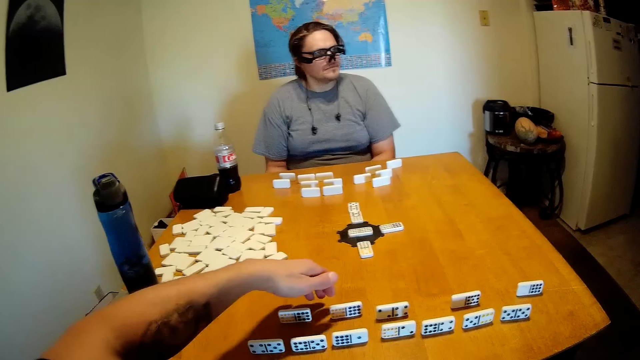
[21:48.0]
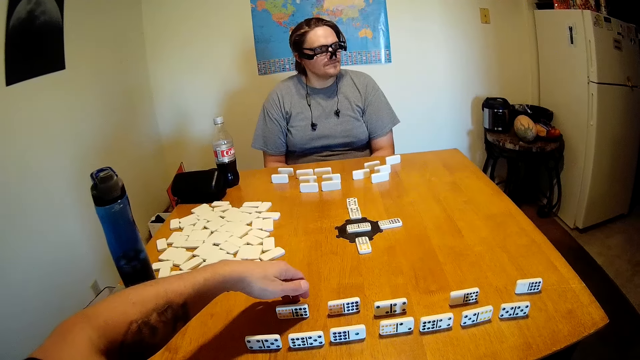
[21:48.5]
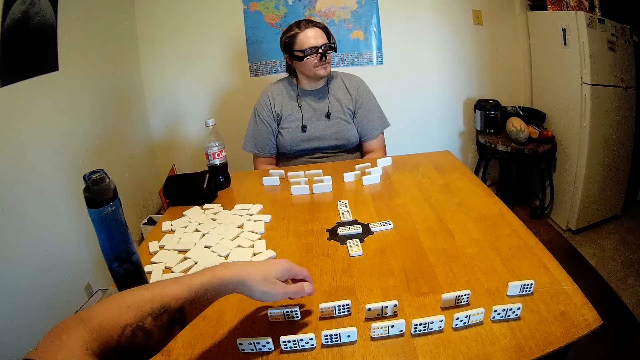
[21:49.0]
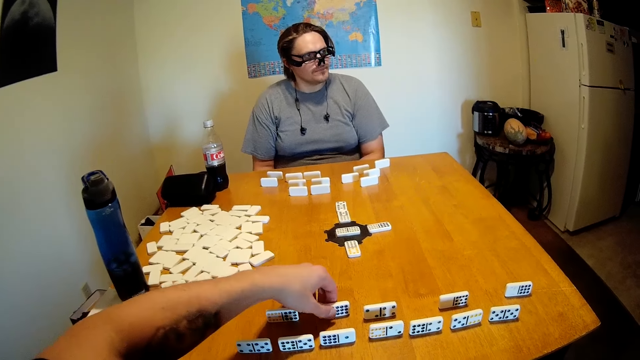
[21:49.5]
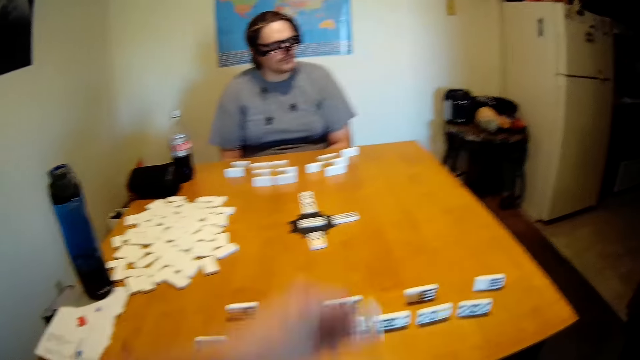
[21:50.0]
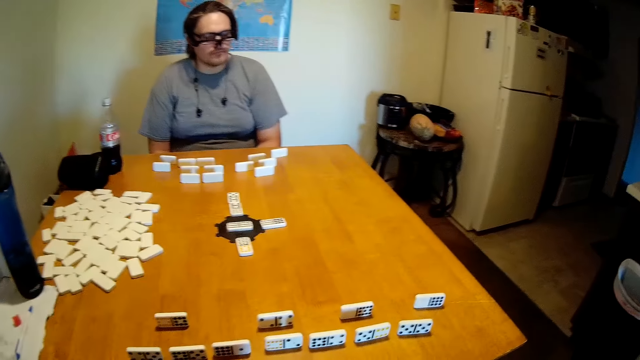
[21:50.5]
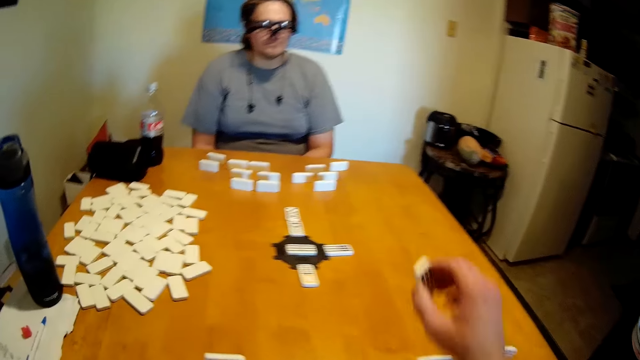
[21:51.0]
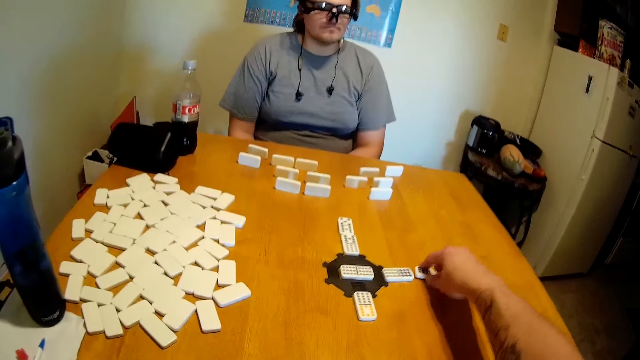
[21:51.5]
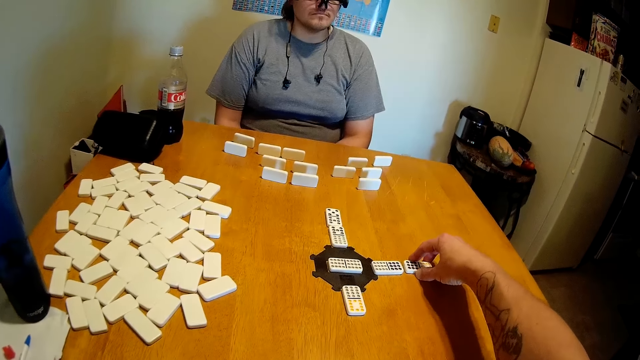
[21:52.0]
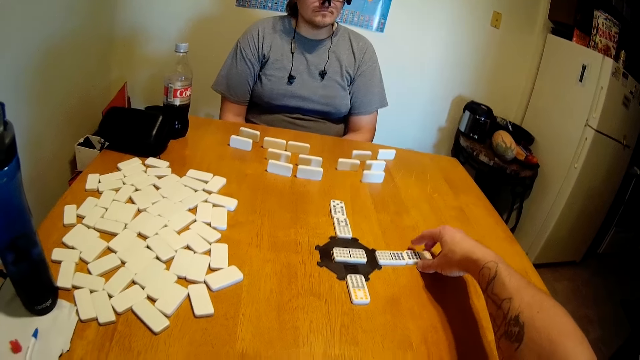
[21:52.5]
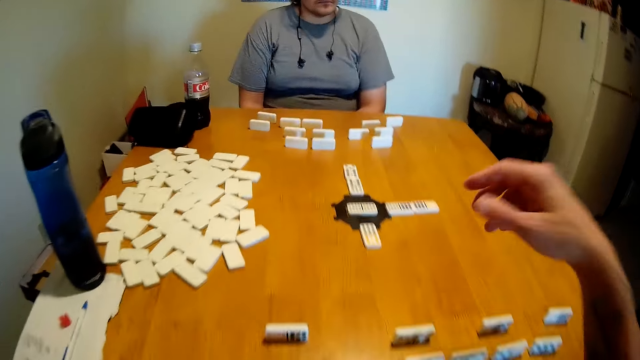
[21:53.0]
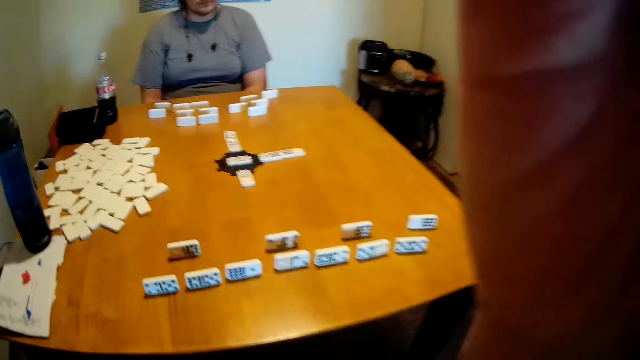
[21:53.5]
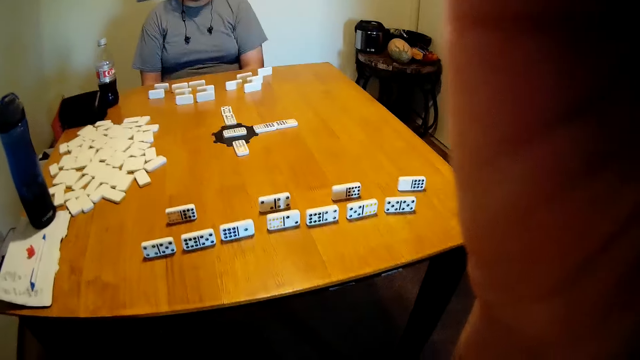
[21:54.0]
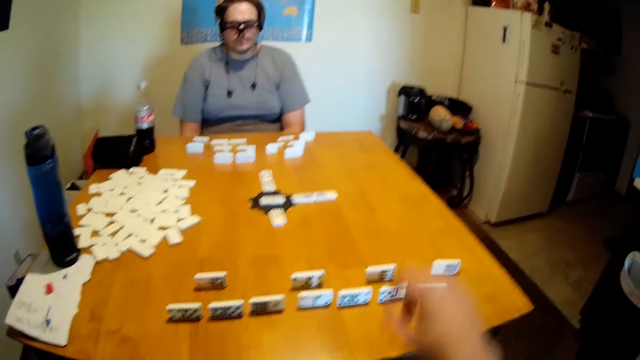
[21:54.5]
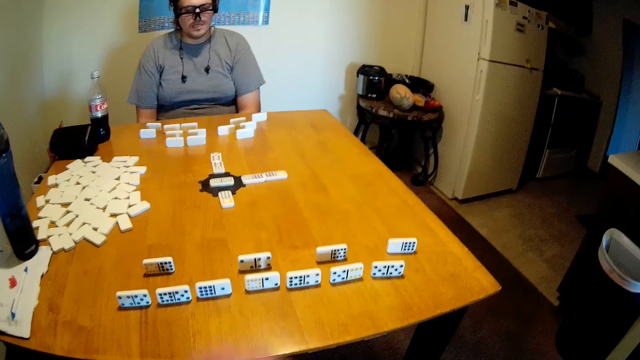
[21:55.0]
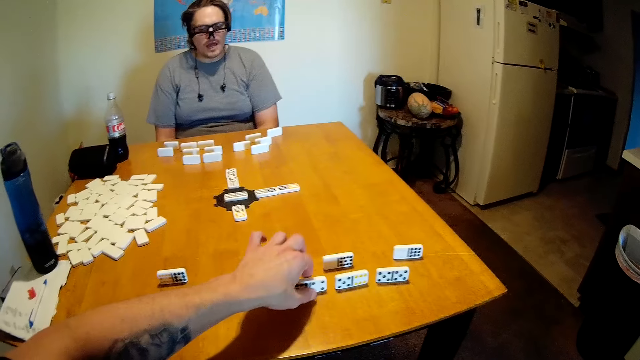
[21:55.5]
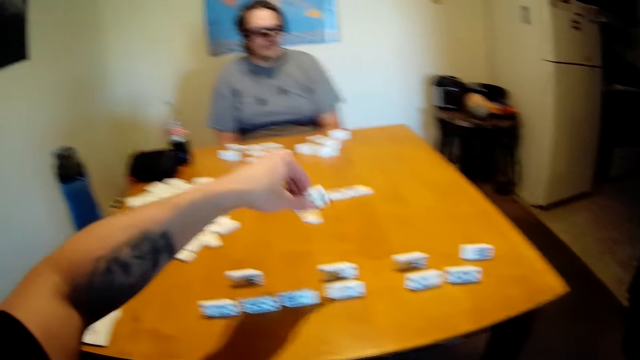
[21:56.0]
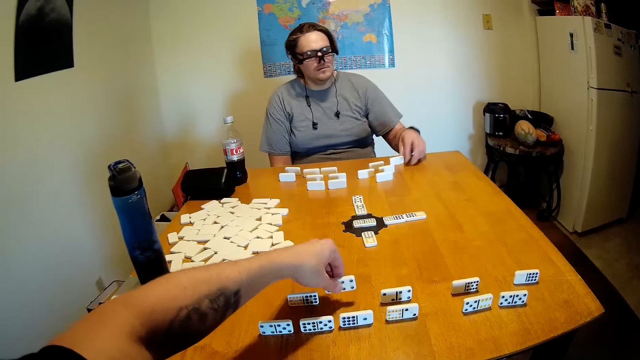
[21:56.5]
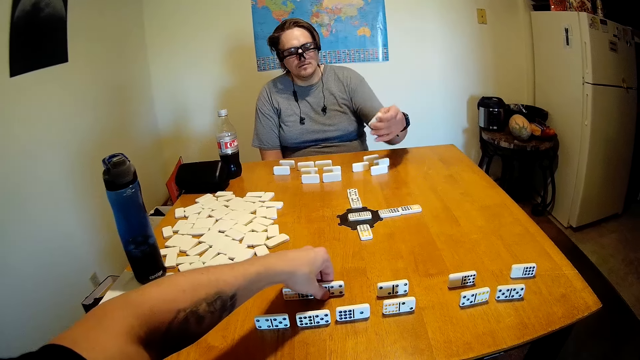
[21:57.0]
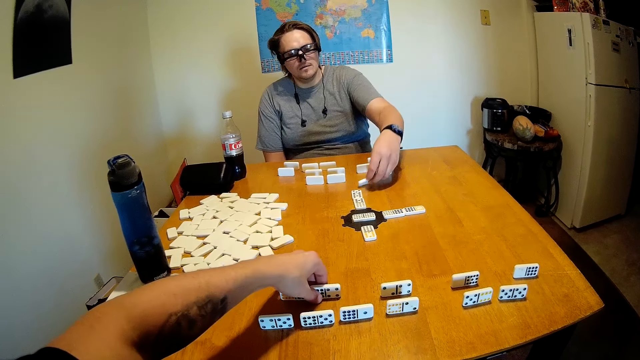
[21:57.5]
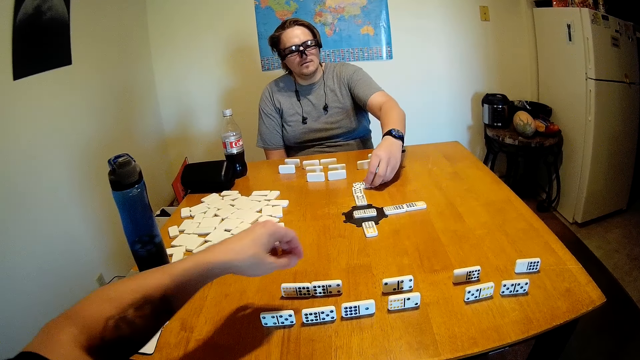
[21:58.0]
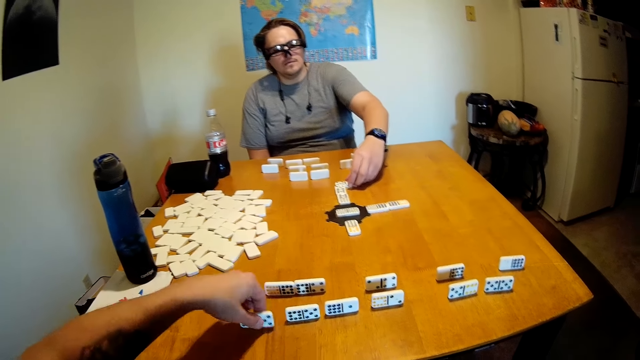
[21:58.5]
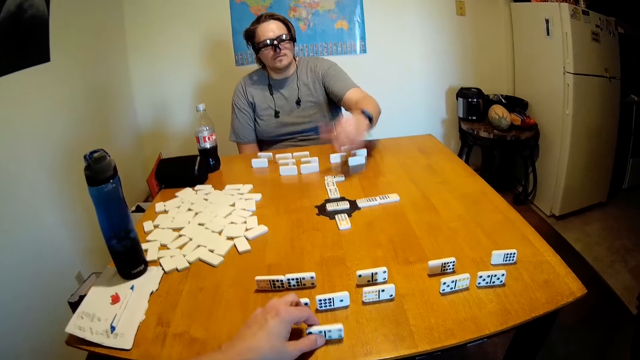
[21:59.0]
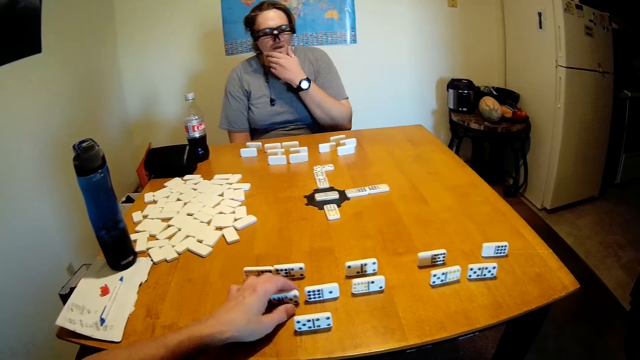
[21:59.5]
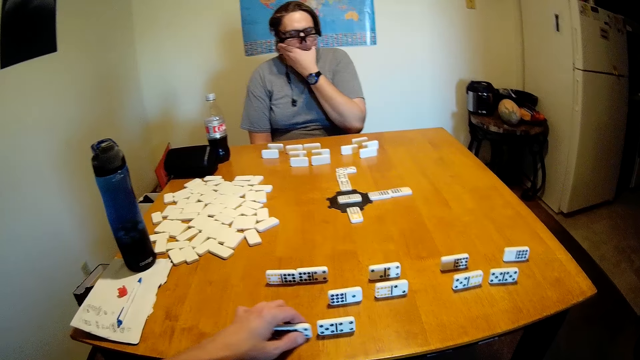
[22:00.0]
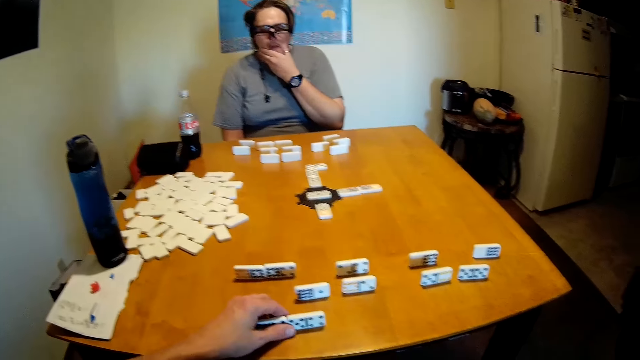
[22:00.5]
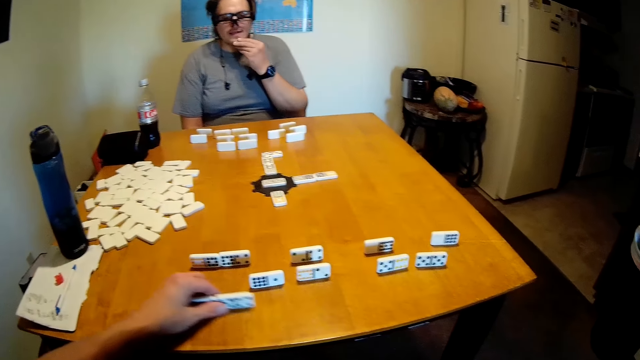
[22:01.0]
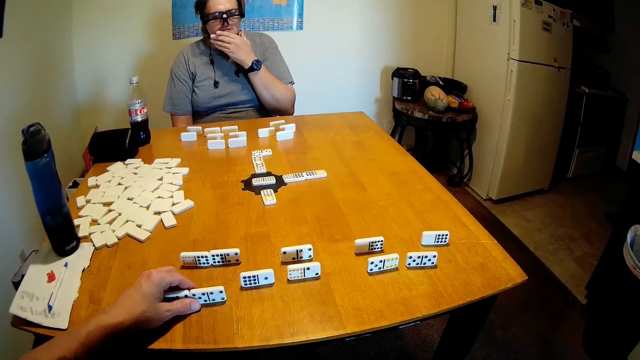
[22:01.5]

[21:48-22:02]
The camera wearer picks up the dominoes. A person picks up the game piece and puts the game piece at the centre. The camera wearer puts the dominoes on the table. The person removes the hand from the centre. The camera wearer picks up the dominoes and puts the dominoes on the table at the centre. The person picks up the dominoes and puts the dominoes on the table. The camera wearer picks up the dominoes, puts the dominoes on the table, and removes the hand from the centre. The person pulls the game piece. The camera wearer moves the dominoes.

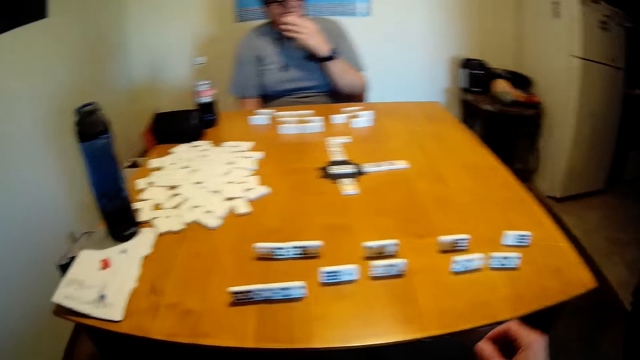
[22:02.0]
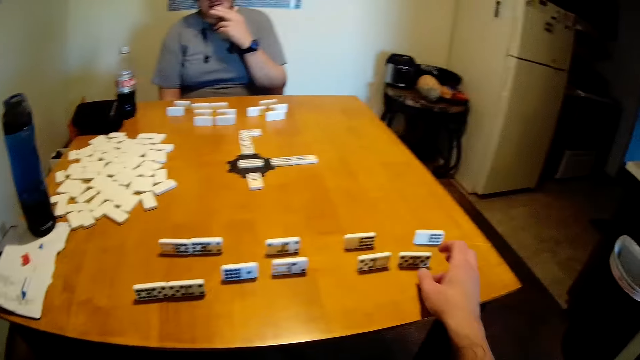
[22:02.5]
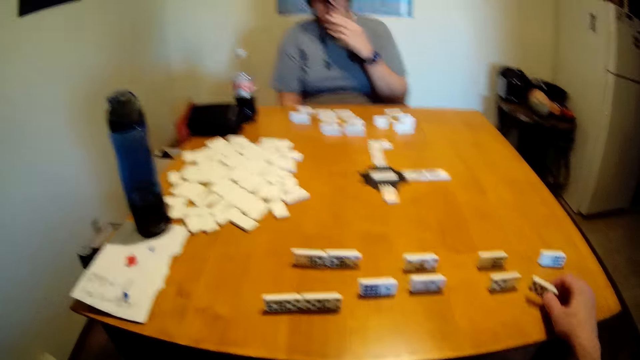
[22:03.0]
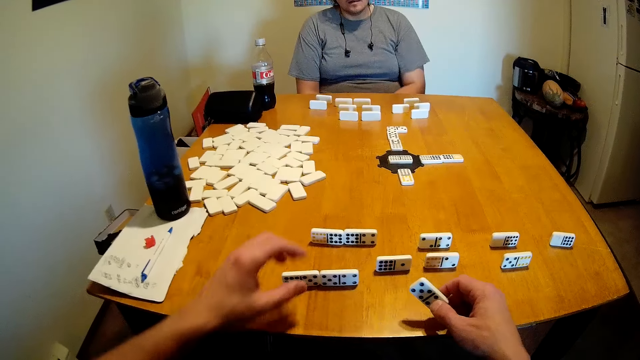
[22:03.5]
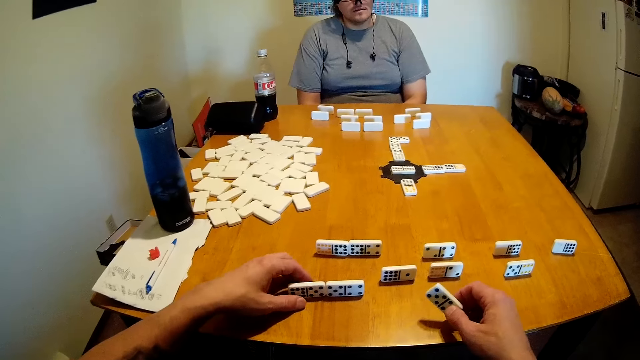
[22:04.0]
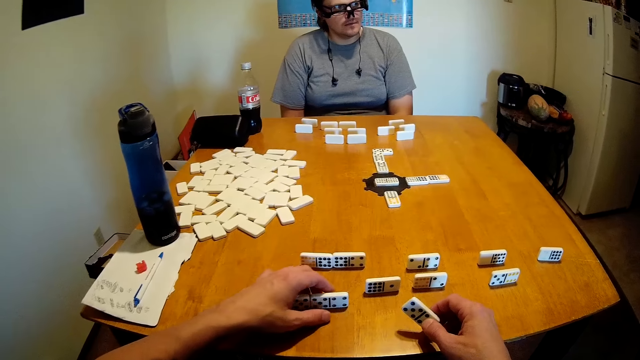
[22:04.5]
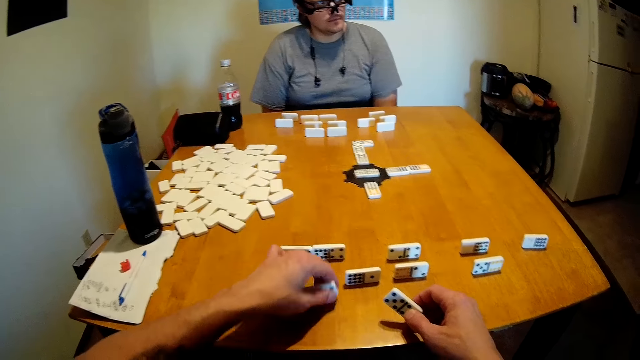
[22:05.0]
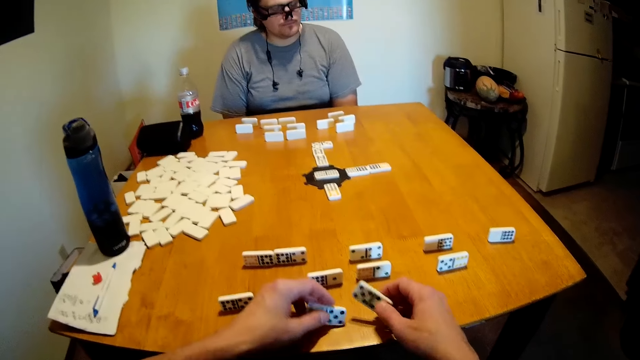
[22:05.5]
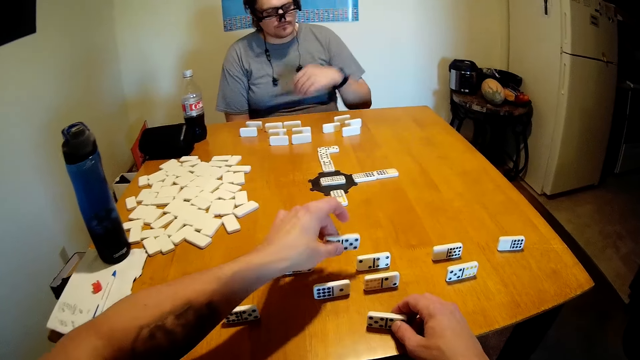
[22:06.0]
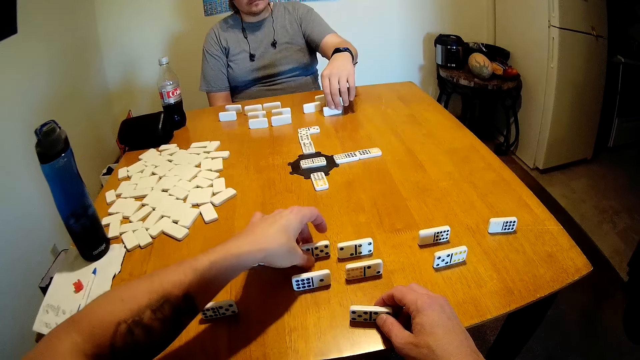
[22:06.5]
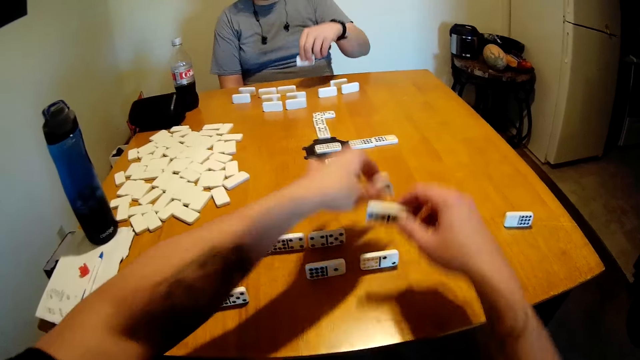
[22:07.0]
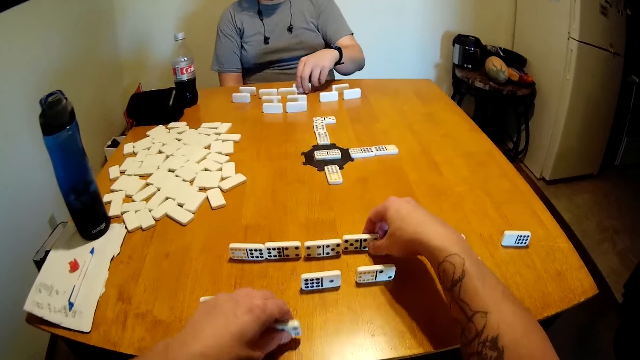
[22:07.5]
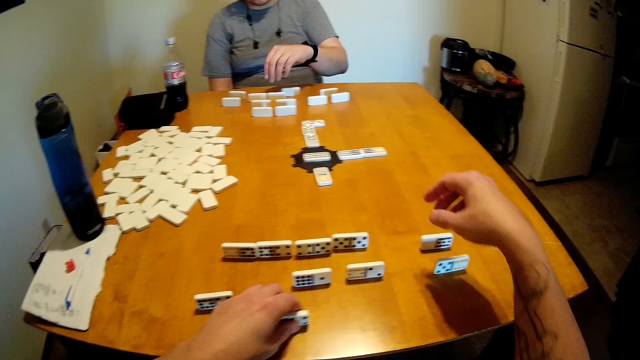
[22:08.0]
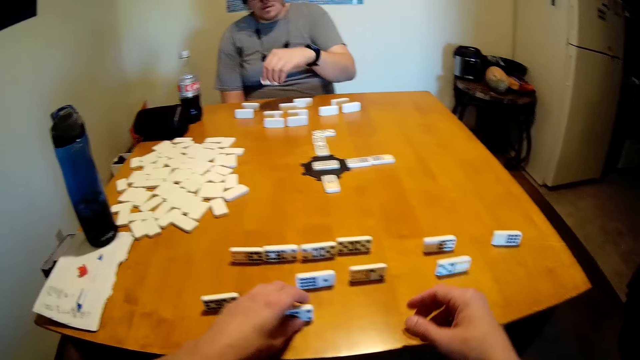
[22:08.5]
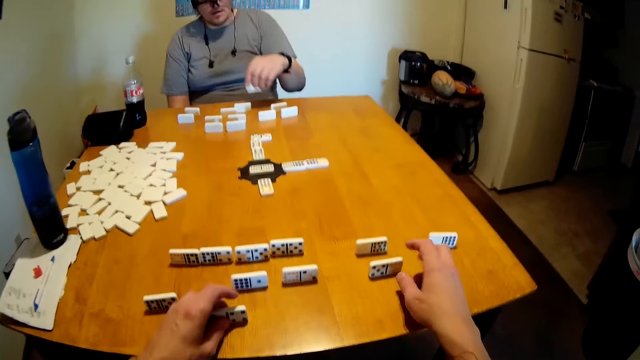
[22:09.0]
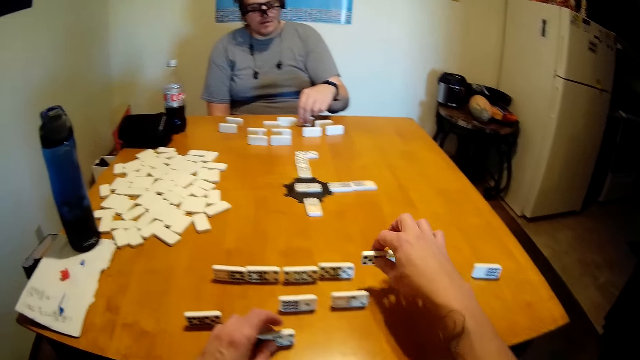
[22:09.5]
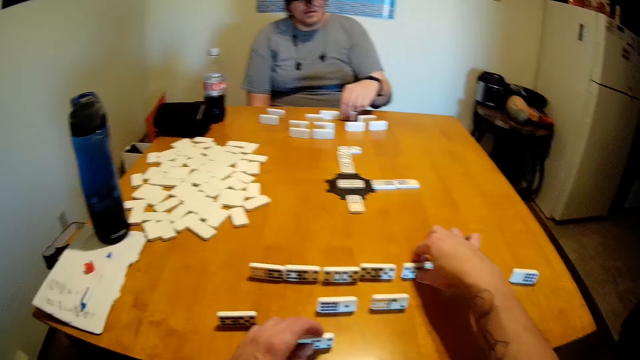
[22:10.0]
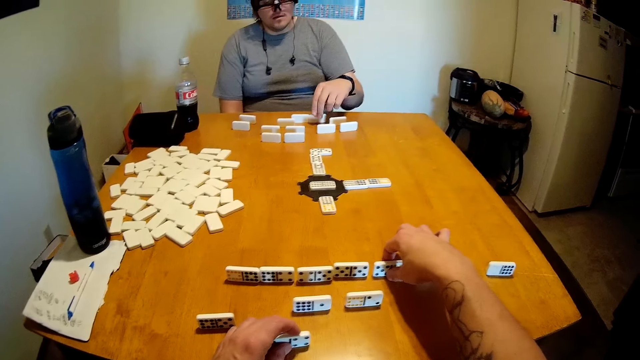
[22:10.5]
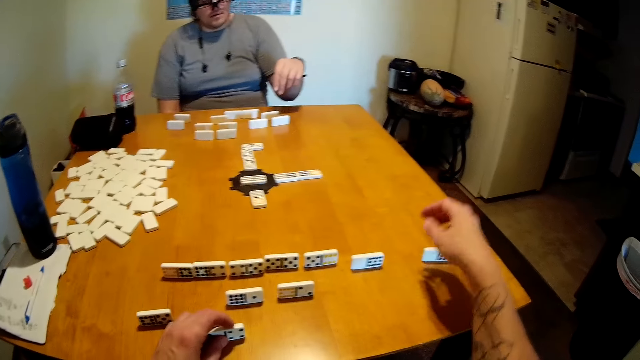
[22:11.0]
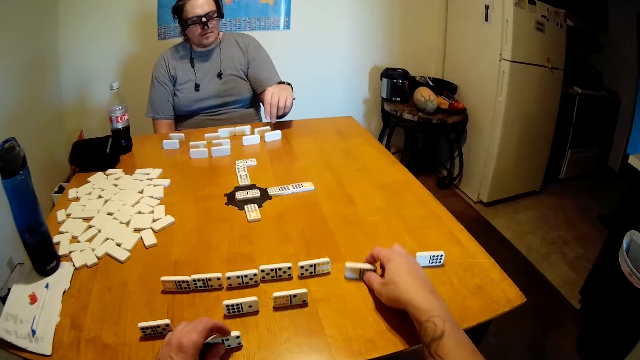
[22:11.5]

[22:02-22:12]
A person removes the hand from the centre. The camera wearer picks up the dominoes. They pick up the dominoes again. The person picks up the dominoes. The camera wearer puts the dominoes on the table and picks up the dominoes. The person puts the dominoes on the table and picks up the dominoes. The camera wearer picks up the game piece and puts the game piece down. The person puts the dominoes on the table. The camera wearer moves the dominoes.
